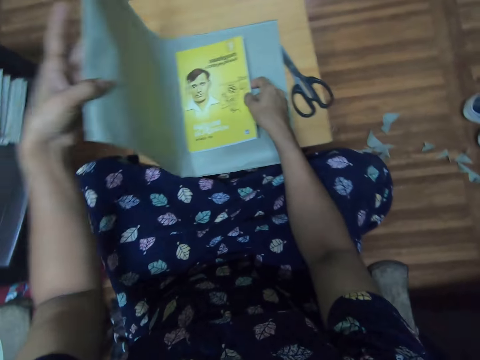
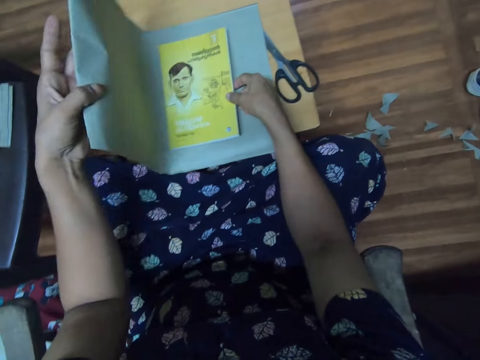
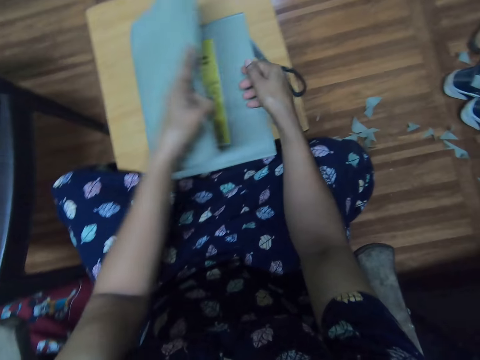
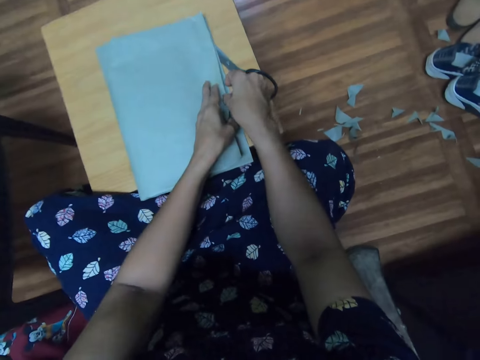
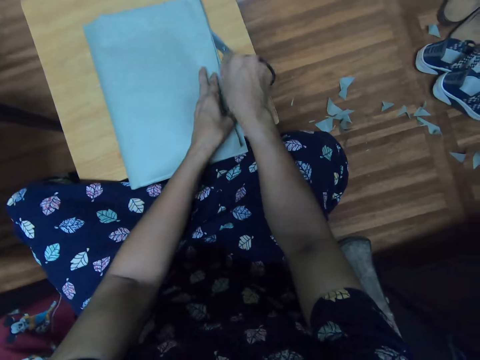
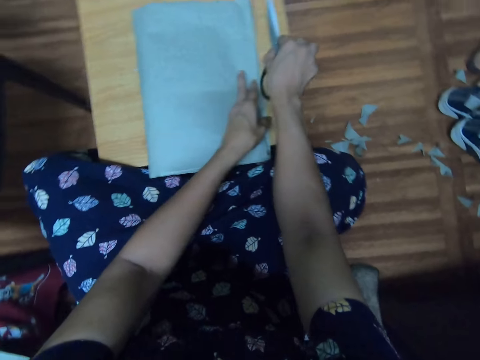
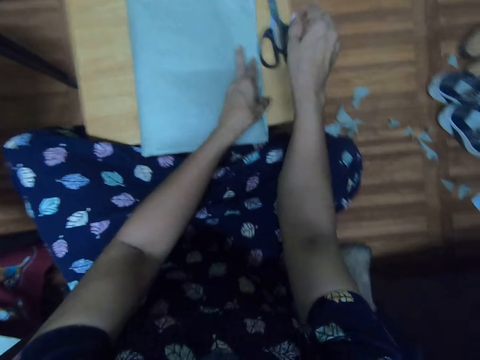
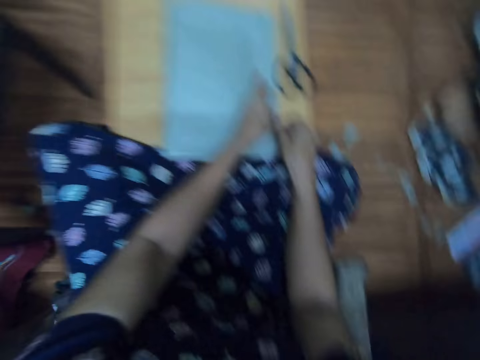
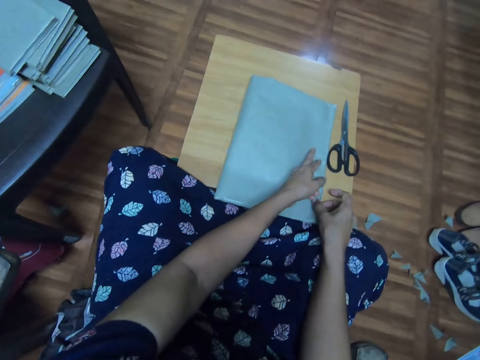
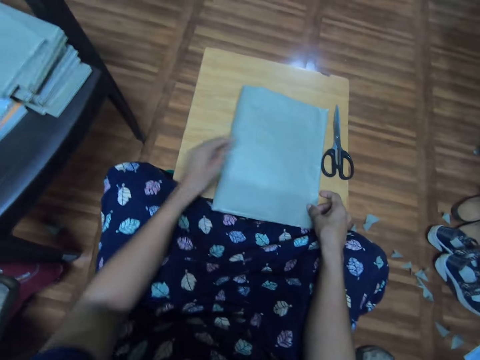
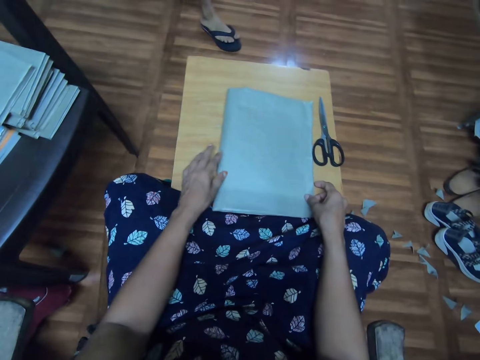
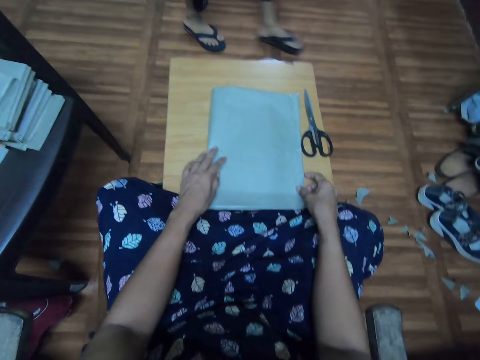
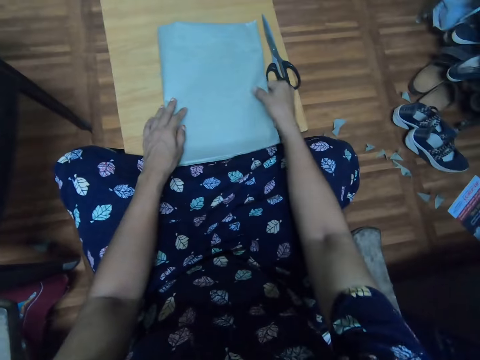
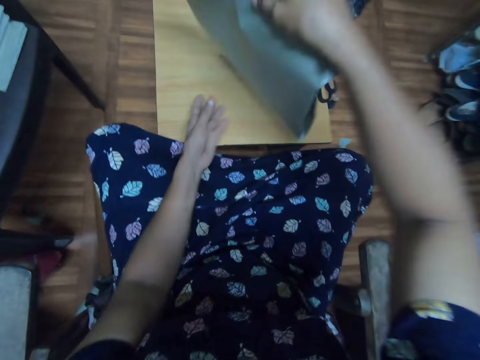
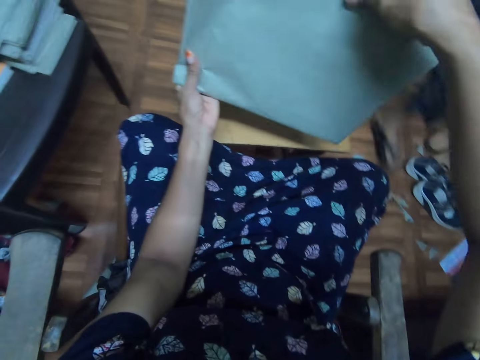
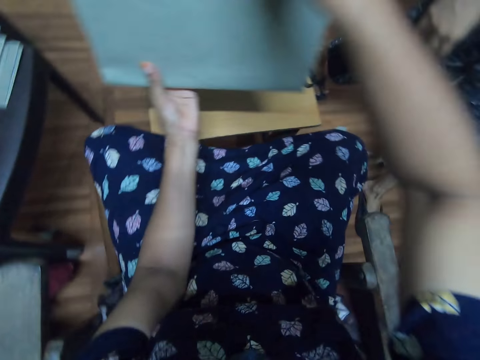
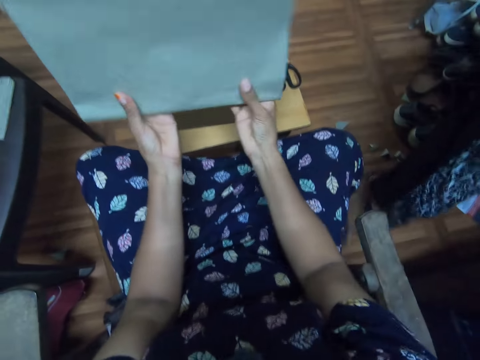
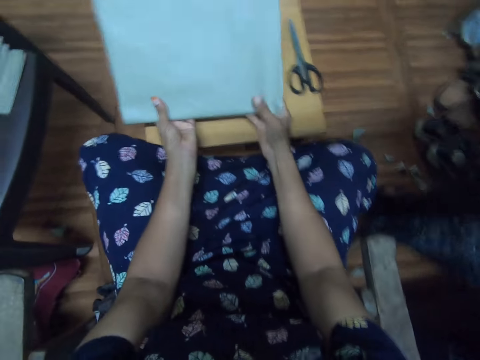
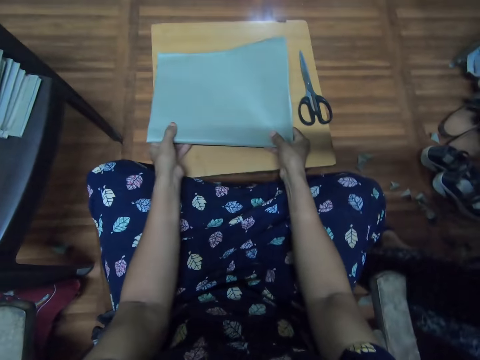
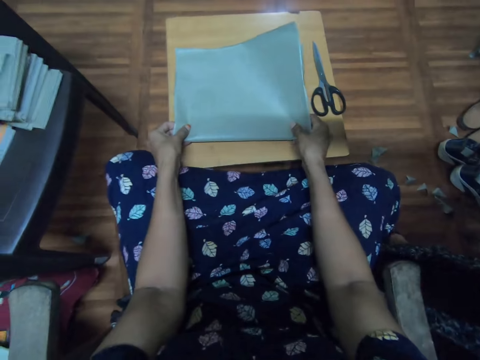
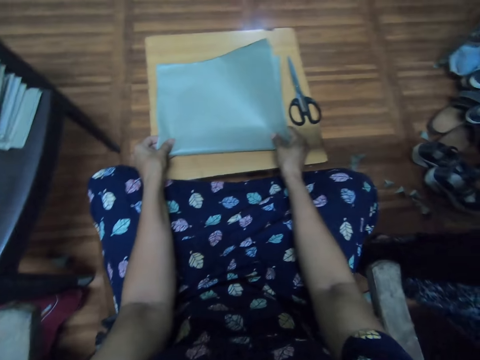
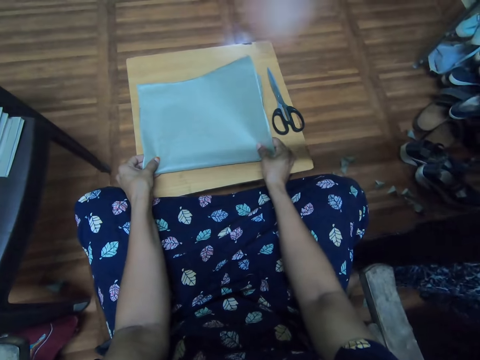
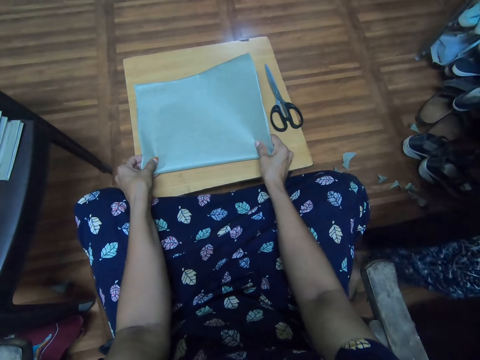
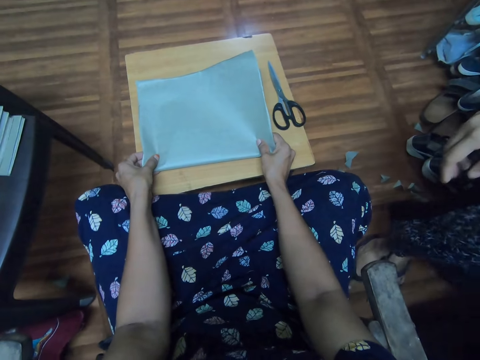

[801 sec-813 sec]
The camera wearer places a book on a paper. They adjust the book on a paper cover. They fold a piece of paper. They talk to a lady. They move a pair of scissors on a stool. They interact with the lady. The lady walks across the floor. The camera wearer adjusts the paper cover on the book. They pick up the book on the stool. They place the book on the stool. The lady holds a camera. The camera wearer adjusts the paper cover on the book.

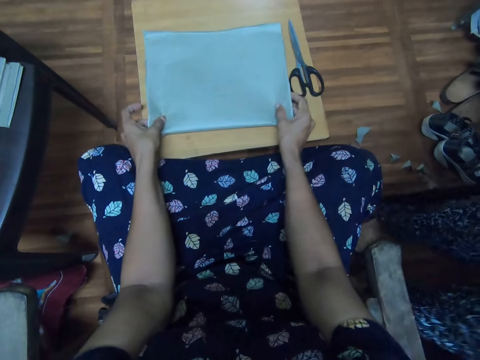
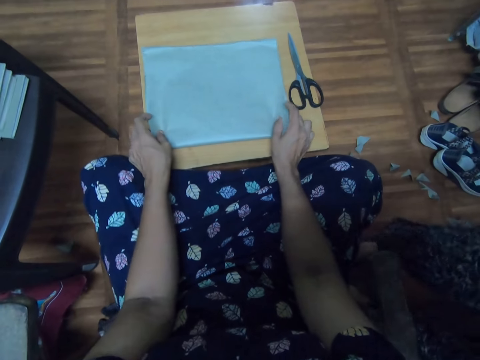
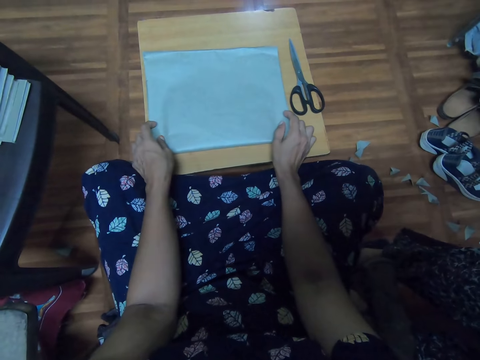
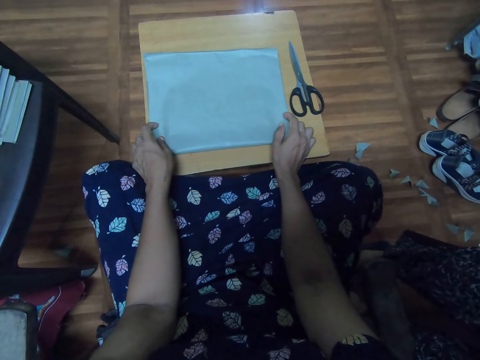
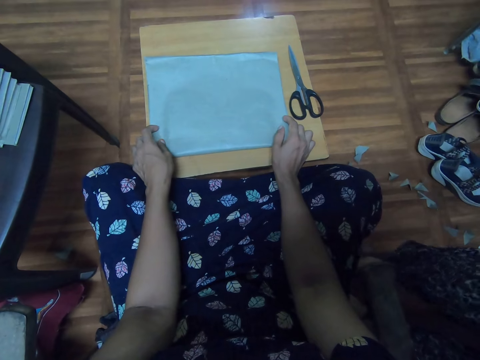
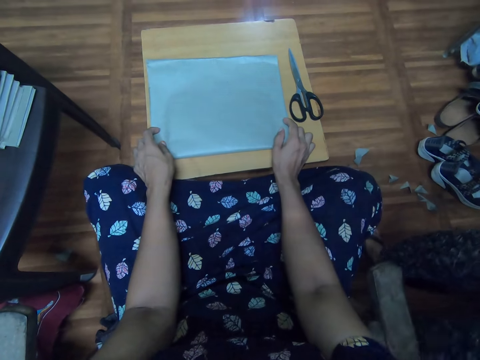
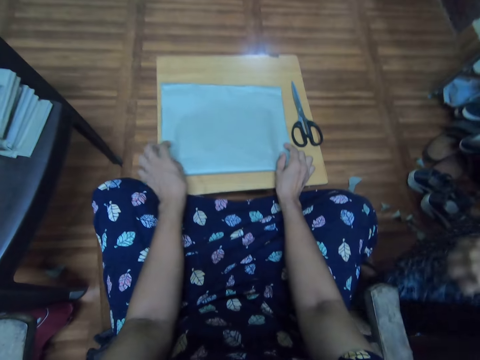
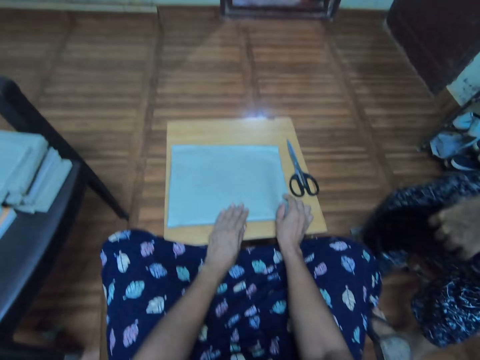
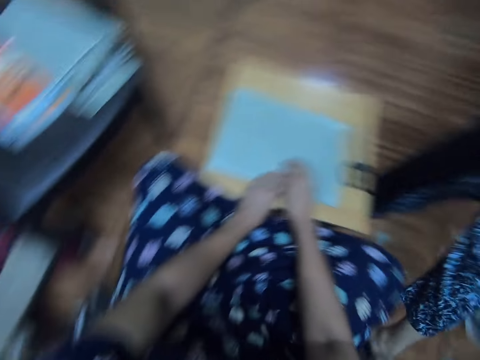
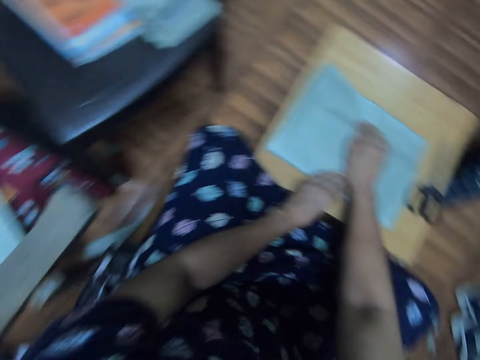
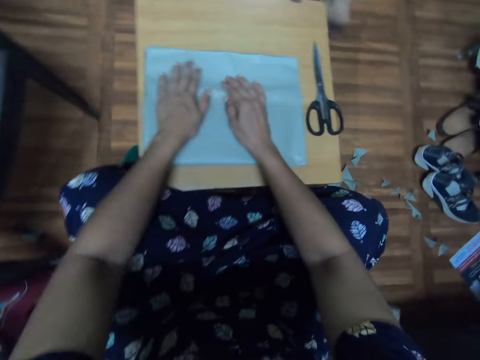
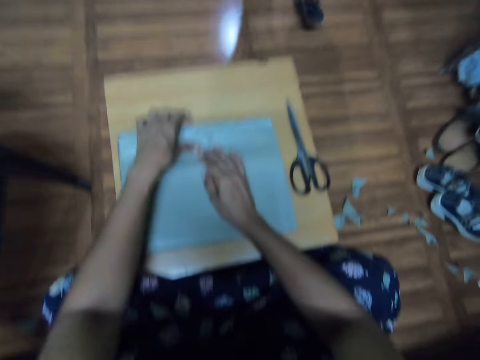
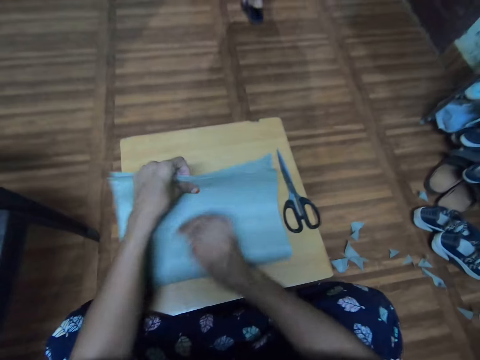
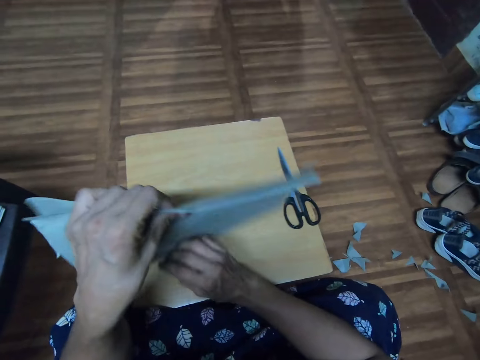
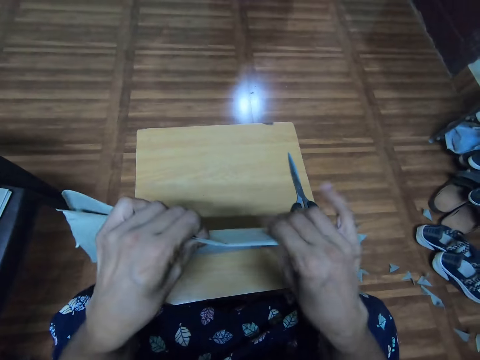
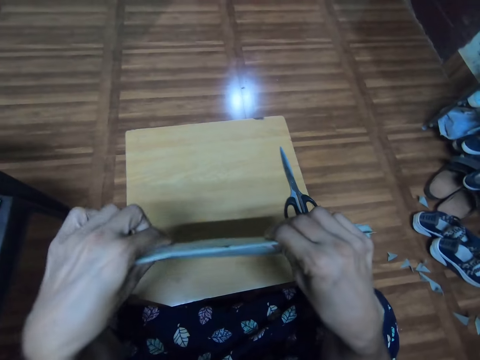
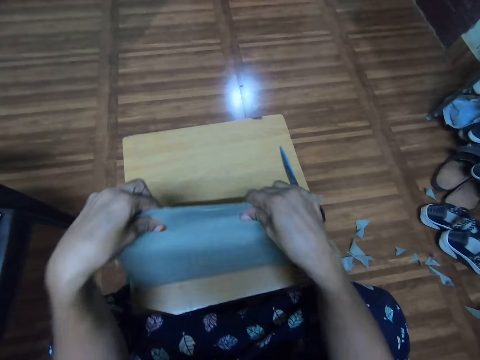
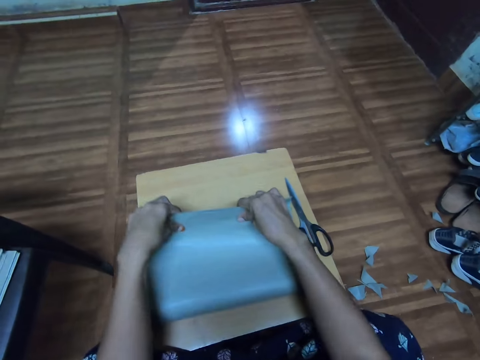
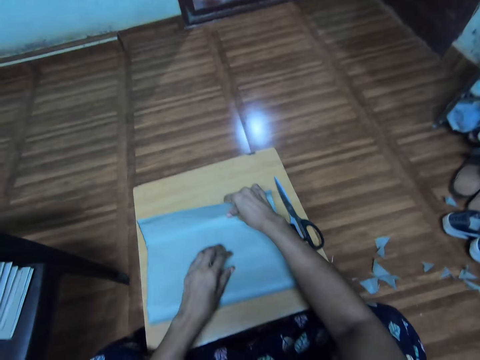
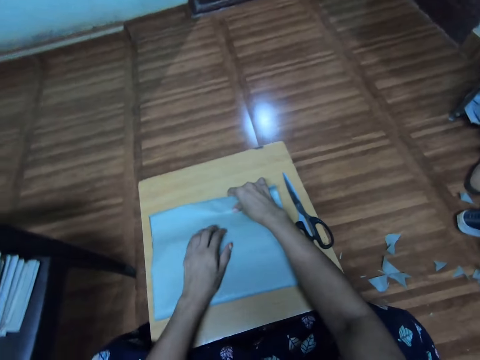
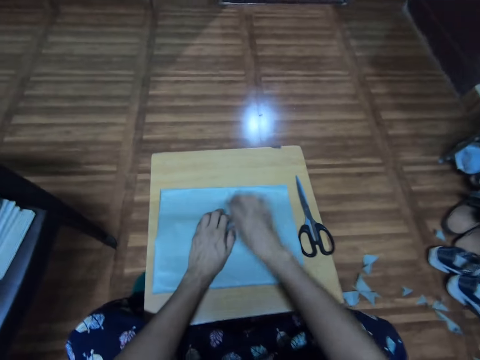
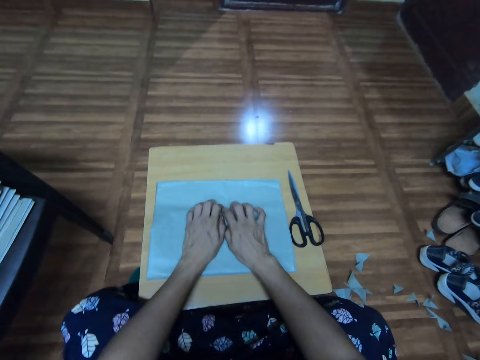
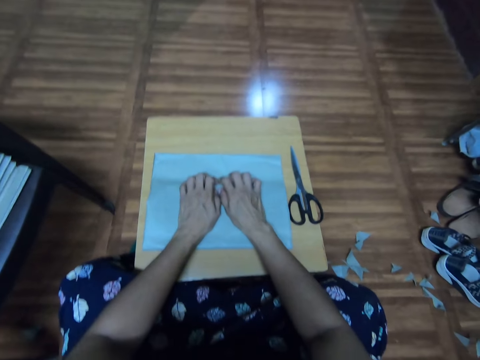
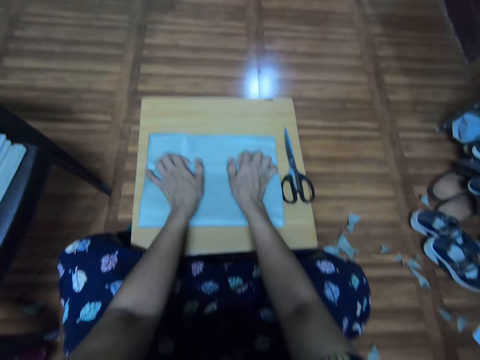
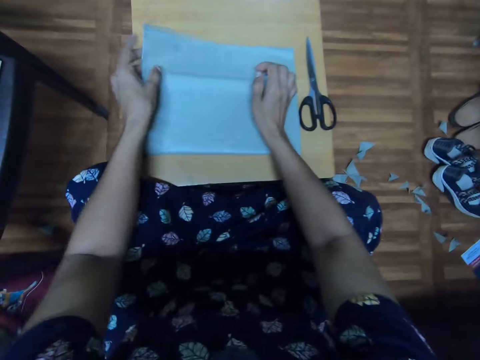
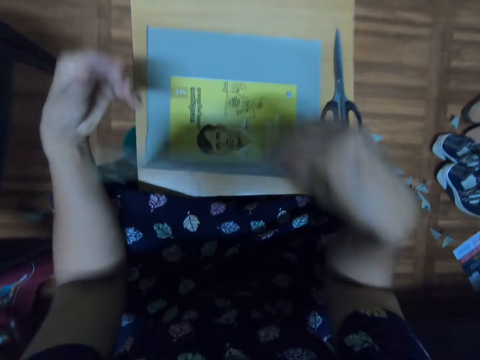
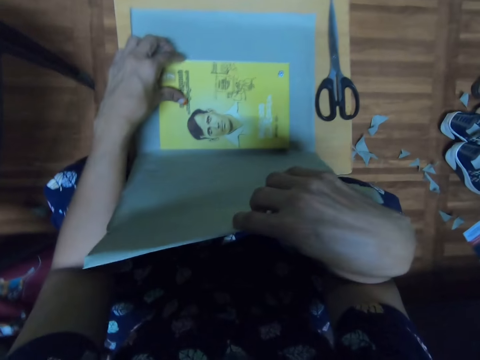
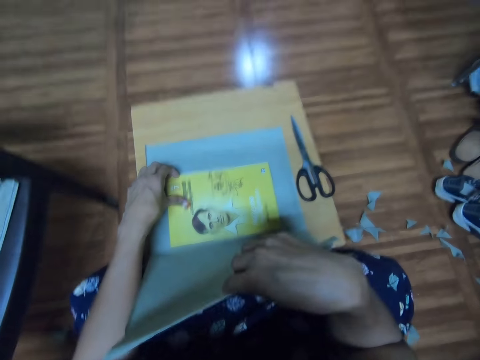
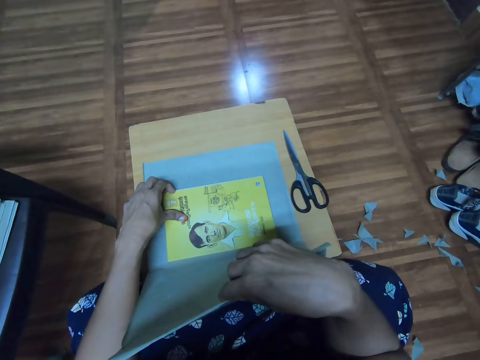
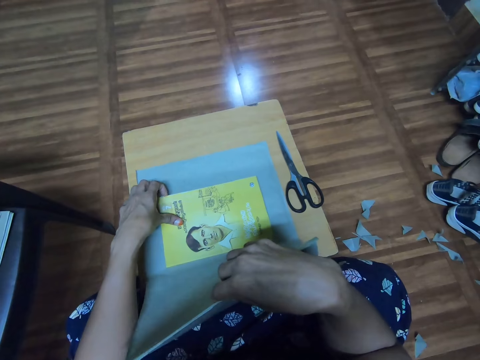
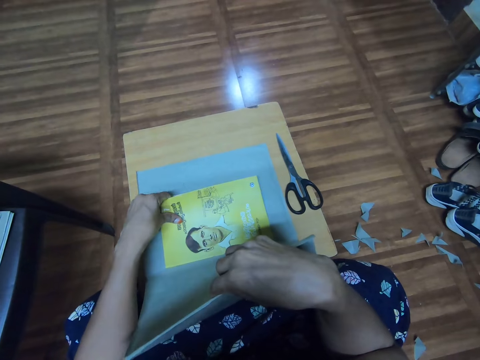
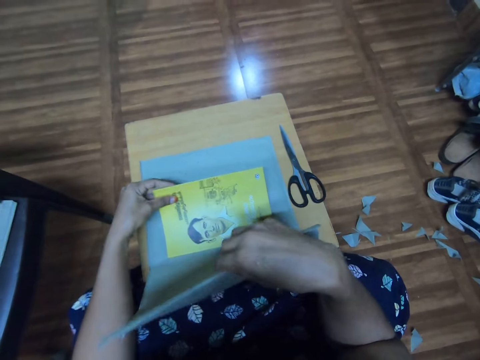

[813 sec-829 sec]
A lady talks to the camera wearer. The lady adjusts a camera. The camera wearer looks around a room. The lady walks away from the camera wearer. The lady walks around the room. The camera wearer aligns a paper on a book. They pick up the book. They adjust a paper cover on the book. They place the book on a stool. They adjust the paper cover on the book. They open the manilla paper. They hold the book.
